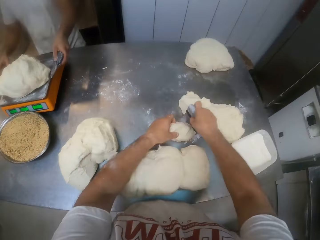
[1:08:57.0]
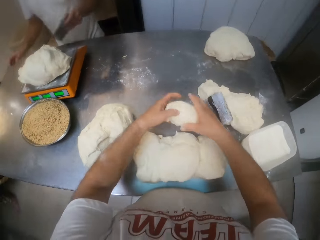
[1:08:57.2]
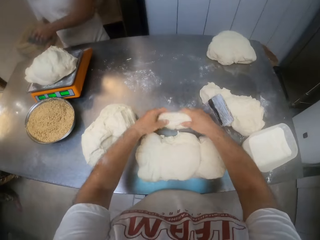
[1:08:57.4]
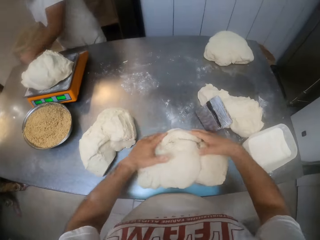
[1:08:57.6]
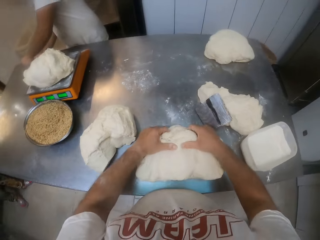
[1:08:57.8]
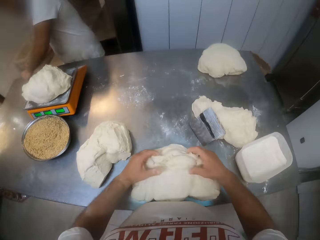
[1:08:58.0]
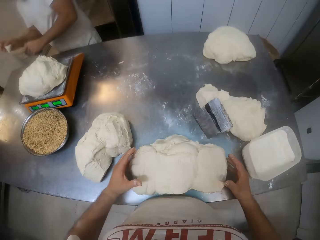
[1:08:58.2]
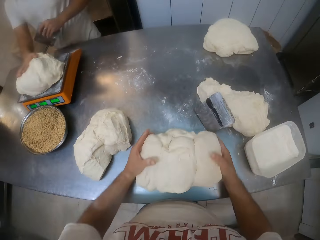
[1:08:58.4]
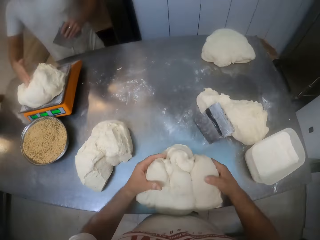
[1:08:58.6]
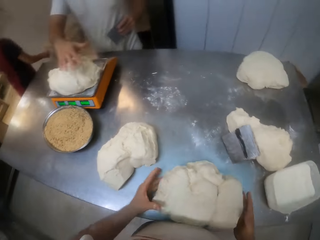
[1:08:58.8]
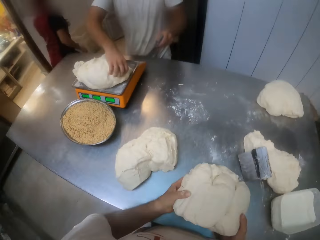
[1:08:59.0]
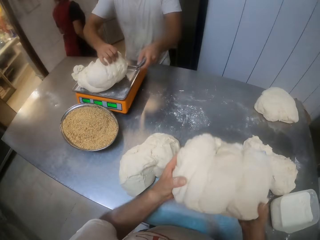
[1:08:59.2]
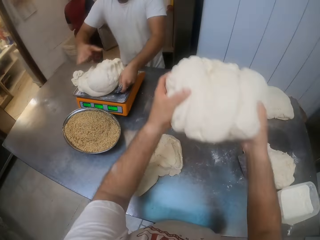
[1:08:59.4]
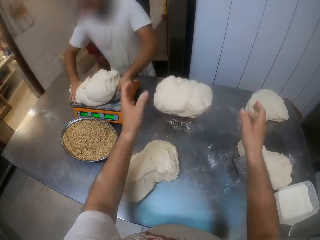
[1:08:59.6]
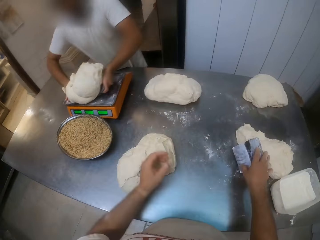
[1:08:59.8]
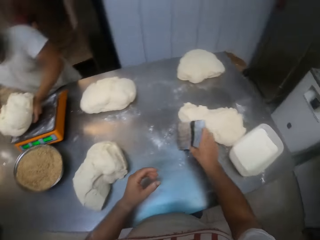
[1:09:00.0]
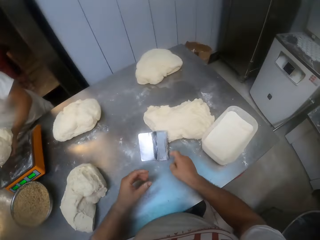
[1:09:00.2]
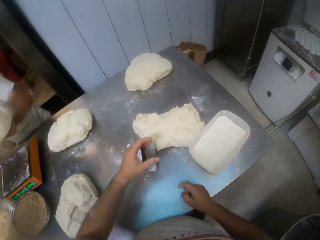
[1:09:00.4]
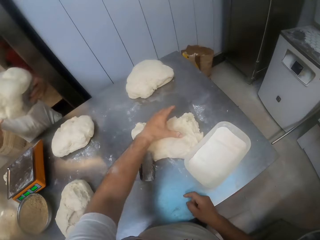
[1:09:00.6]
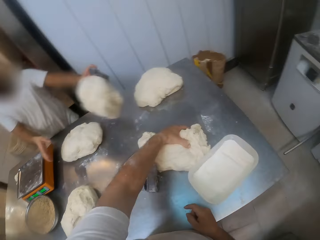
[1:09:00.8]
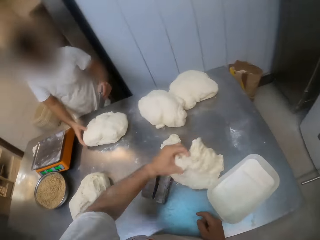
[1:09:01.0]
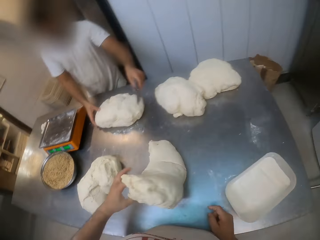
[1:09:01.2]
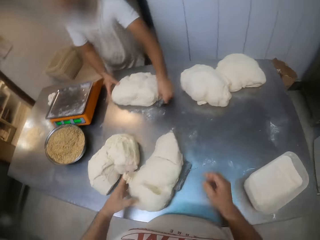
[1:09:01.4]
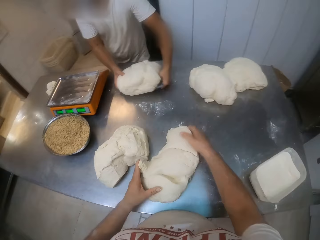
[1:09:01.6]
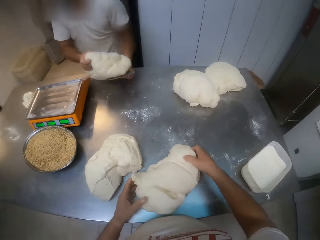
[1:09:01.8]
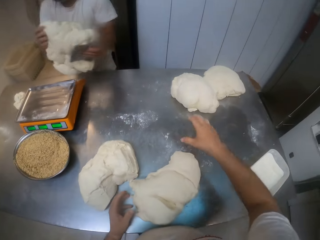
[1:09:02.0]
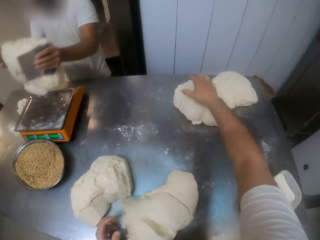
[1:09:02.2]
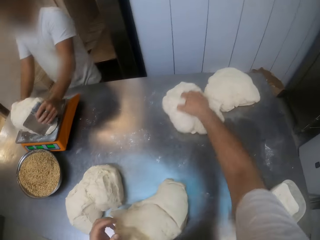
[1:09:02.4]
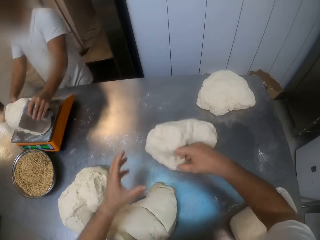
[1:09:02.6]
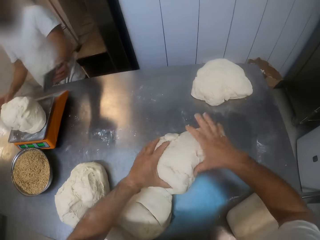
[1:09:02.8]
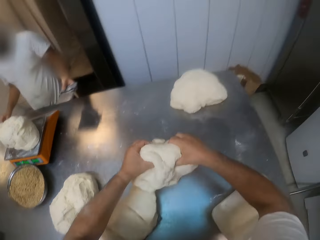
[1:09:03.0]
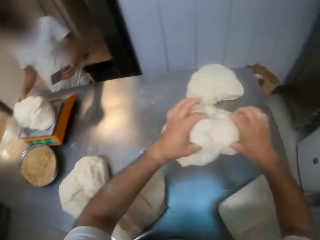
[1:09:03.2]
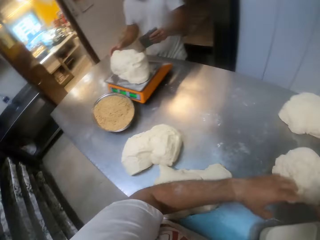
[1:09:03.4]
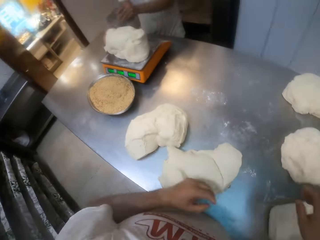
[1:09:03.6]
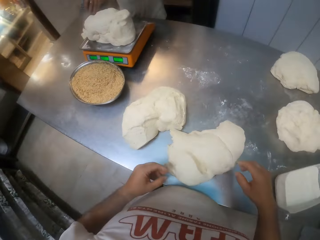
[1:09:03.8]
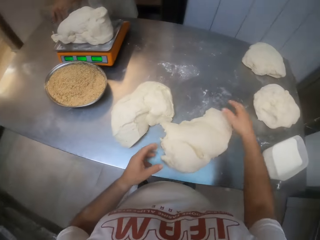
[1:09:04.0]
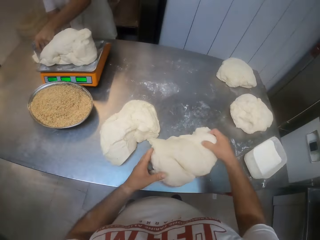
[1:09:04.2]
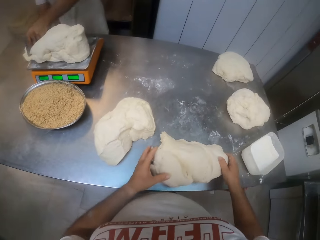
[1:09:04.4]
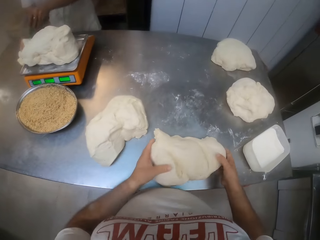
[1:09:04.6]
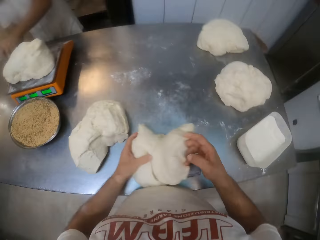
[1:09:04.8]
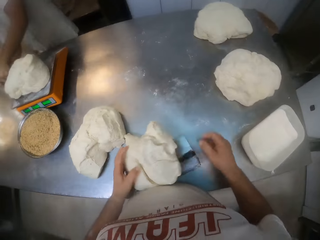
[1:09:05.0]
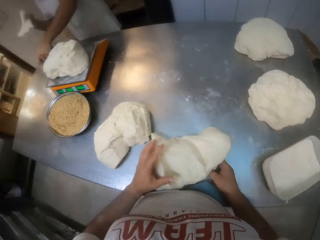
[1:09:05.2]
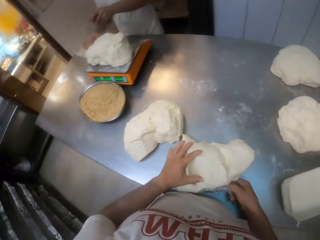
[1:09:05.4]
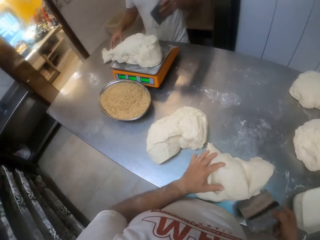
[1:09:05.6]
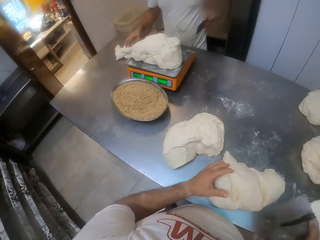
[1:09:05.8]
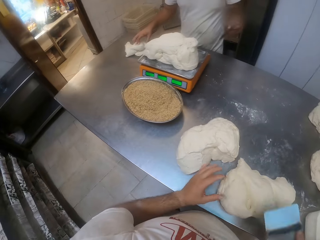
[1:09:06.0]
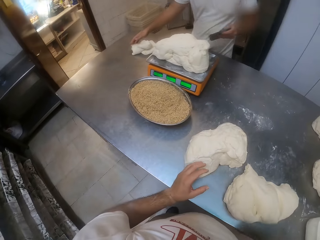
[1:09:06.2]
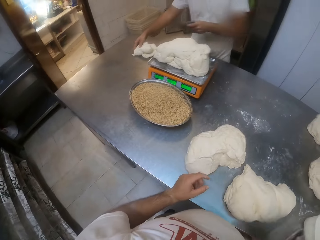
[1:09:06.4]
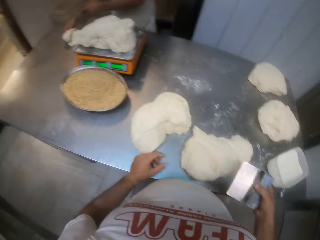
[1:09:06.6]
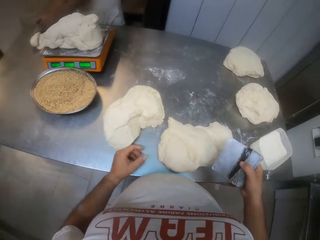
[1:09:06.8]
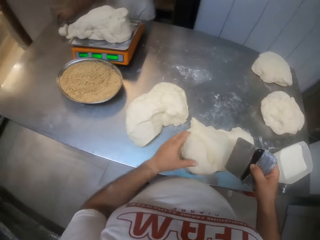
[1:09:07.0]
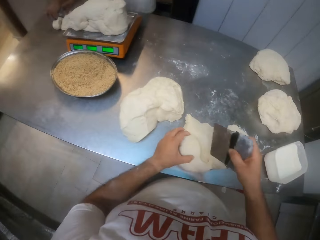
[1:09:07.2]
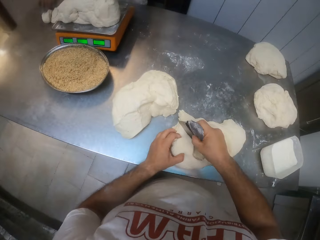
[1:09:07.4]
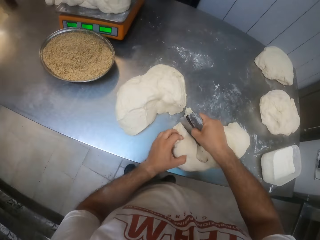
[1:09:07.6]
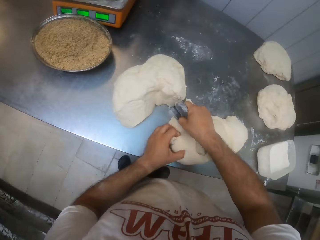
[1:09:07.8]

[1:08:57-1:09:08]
The camera wearer lifts the dough on the table with his left hand. He holds the dough with his hands. He adds the dough in his hands to the dough on the table. He presses the dough on the table with his hands. The man lifts a small dough on the table with his right hand. The camera wearer presses the dough on the table with his hands. The man adds the small dough to the dough on the scale with his right hand and presses the flour on the scale with his right hand. A woman walks past the man. The camera wearer lifts the dough on the table with his hands. The man lifts the dough on the scale with his right hand and puts the bench scraper in his left hand under the dough on the scale. The camera wearer throws the dough in his hands on the table. He moves the dough. The man lifts the dough on the scale with his hands. The camera wearer drops the bench scraper in his right hand on the table. The man throws the dough in his hands on the table. The camera wearer pulls the dough on the bench scraper on the table with his left hand. The man lifts the dough on the table with his hands. The camera wearer moves the dough on the table with his hands. He pulls the dough on the table with his right hand. The man drops the dough in his hands on the scale. The camera wearer lifts the dough on the table with his hands. He throws the dough in his hands on the table. The man cuts the dough on the scale with the bench scraper in his left hand. The camera wearer moves the dough on the bench scraper on the table with his hands. He lifts the dough on the table with his right hand. He takes out the bench scraper under the dough with his right hand. The man drops the dough in his right hand on the table and pulls the dough on the table with his right hand. The camera wearer cuts the dough on the table with the bench scraper in his right hand.

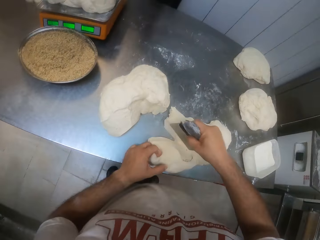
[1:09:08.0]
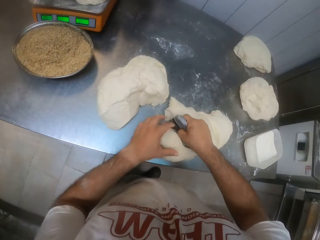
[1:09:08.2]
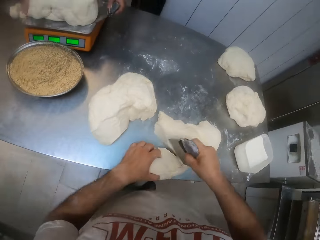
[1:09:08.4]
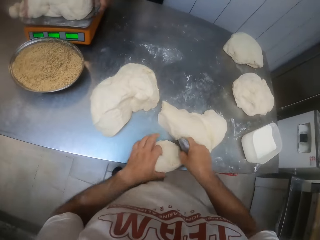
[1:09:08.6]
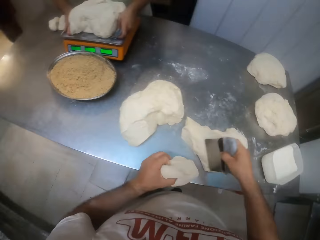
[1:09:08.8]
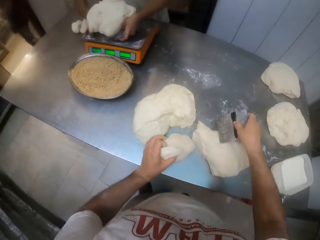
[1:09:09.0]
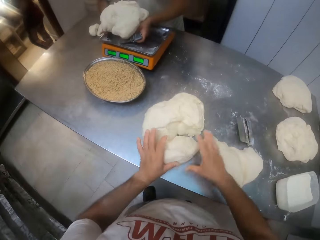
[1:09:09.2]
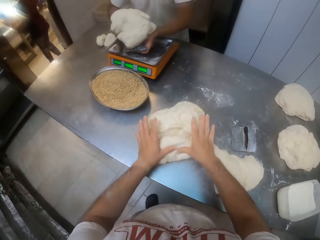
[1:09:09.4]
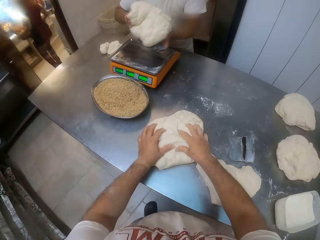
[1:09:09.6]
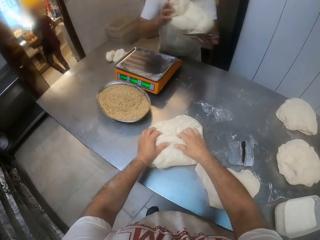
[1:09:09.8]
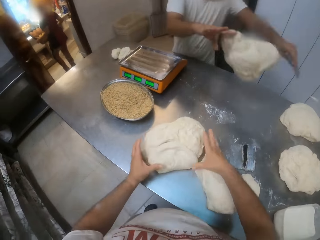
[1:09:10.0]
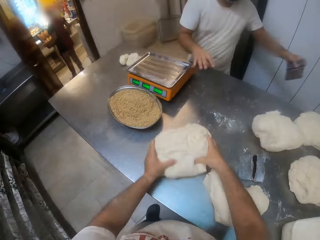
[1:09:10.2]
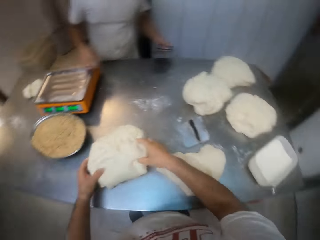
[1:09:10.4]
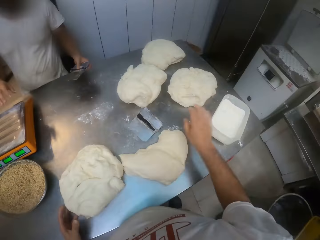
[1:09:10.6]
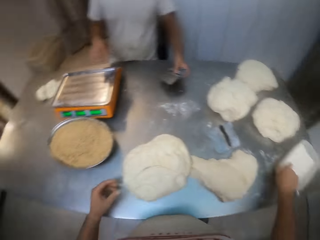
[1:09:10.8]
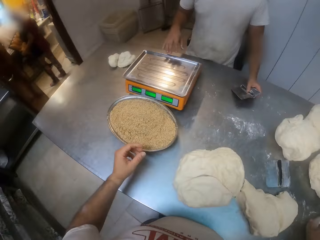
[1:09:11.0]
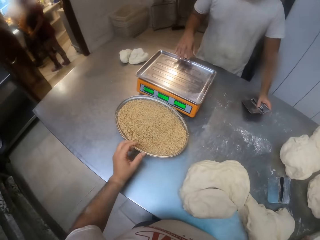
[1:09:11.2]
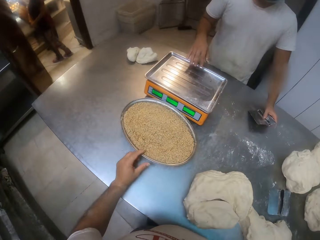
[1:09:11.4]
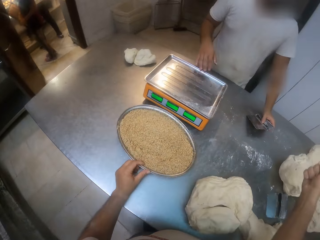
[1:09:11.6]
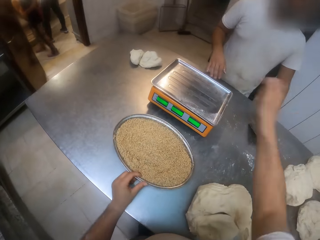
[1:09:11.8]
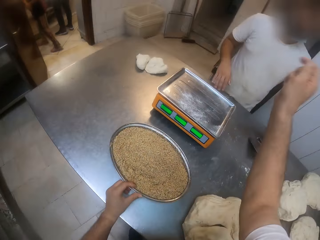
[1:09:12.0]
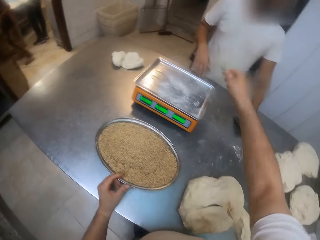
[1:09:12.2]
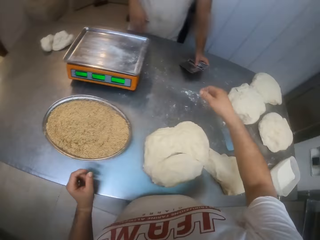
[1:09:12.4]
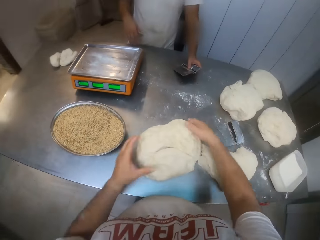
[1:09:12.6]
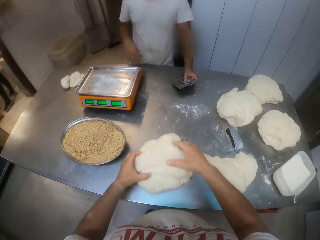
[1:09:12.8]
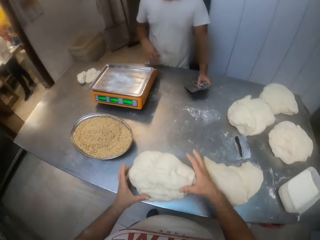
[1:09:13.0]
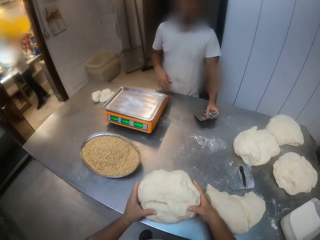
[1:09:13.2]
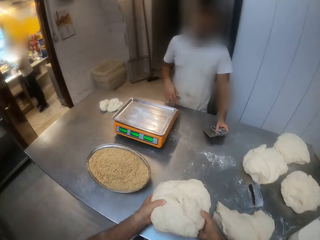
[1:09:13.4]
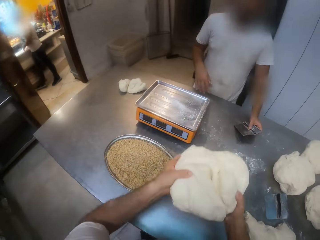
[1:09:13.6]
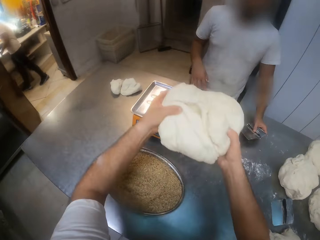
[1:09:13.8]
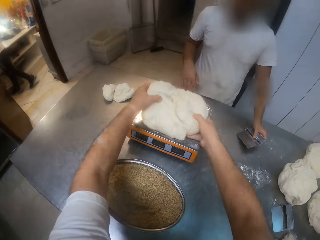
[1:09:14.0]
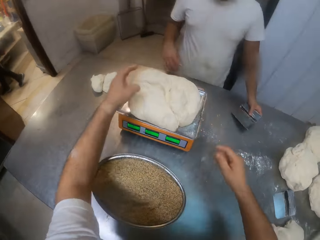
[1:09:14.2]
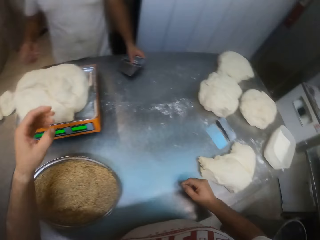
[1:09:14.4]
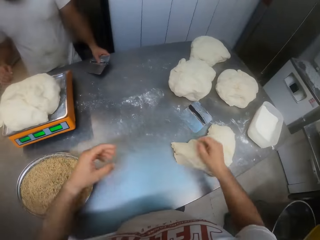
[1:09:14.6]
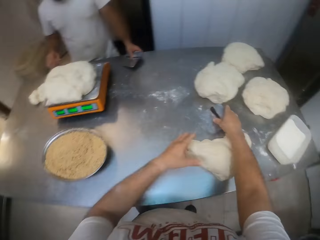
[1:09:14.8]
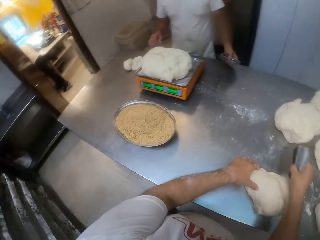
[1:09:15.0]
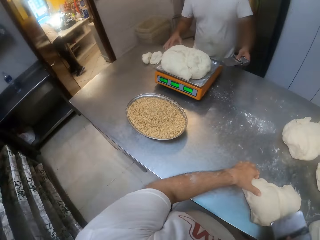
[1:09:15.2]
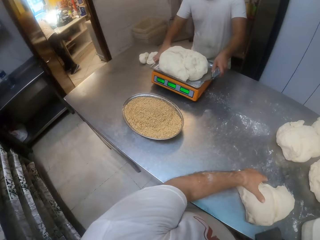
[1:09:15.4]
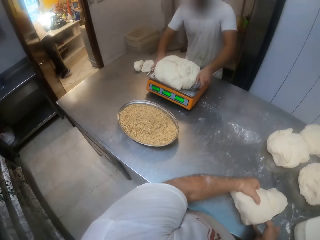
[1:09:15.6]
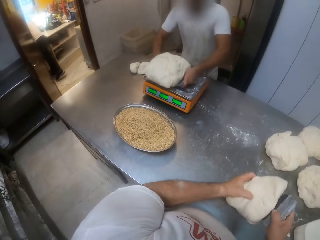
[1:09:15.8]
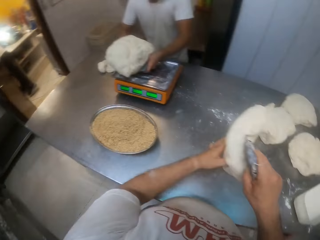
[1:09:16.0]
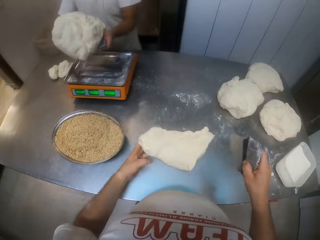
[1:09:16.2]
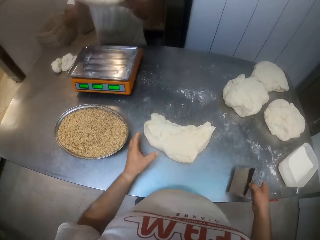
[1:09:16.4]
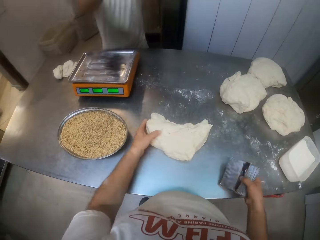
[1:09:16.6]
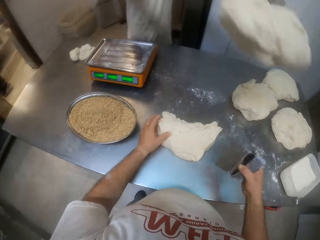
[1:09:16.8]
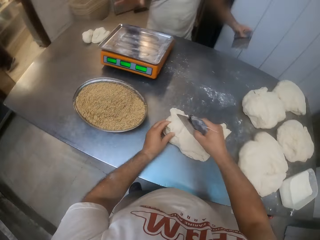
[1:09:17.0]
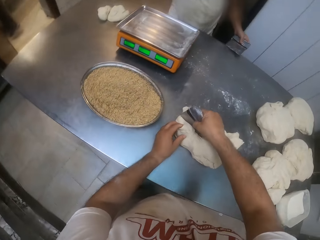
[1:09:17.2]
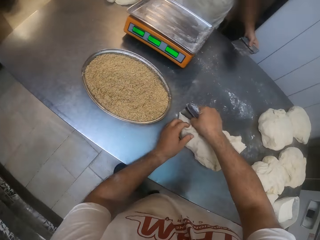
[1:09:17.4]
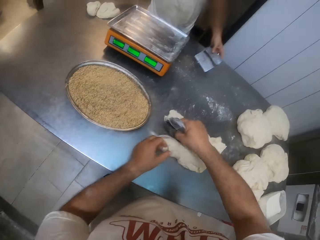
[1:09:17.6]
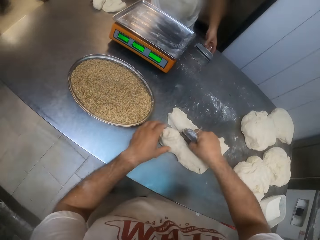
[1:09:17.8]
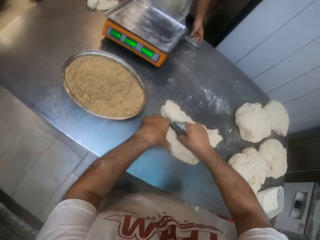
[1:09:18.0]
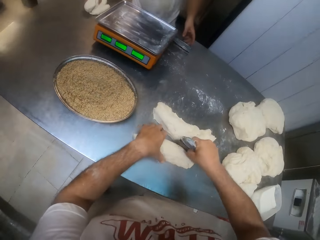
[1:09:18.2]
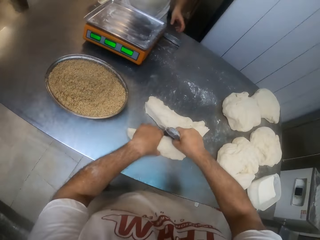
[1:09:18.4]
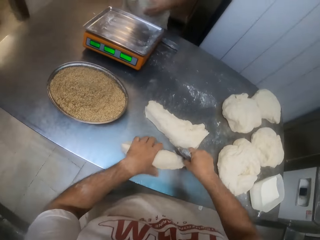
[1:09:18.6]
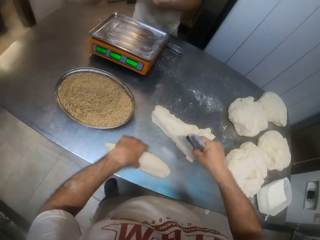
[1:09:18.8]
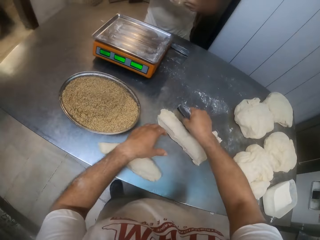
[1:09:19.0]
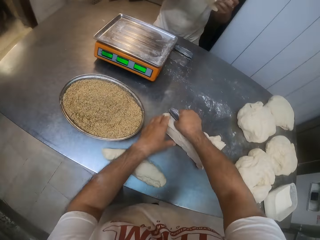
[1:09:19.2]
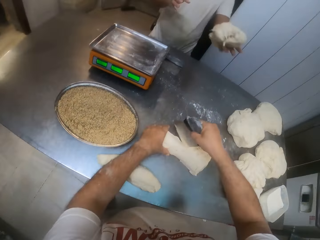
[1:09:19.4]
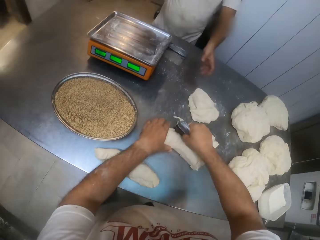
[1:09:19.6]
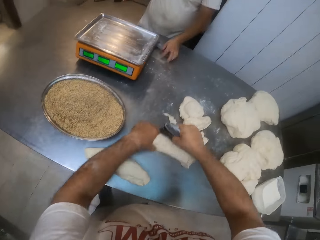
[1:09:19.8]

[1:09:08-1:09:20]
The man puts the bench scraper in his left hand under the dough on the scale. The camera wearer lifts the dough on the table with his left hand. The man lifts the dough on the scale with his hands. The camera wearer drops the dough in his left hand on the table. He drops the bench scraper in his right hand on the table. The woman walks out of the bakery. The camera wearer pushes the doughs on the table together. The man throws the dough in his hands on the table. The camera wearer dips his right hand into the bowl of flour on the table. The man rests the bench scraper in his left hand on the table and rests his right hand on the scale. The camera wearer moves a tray on the table with his left hand. He throws the flour in his right hand on the scale. He spreads the flour on the rolling surface. He pulls the dough on the table with his hands. He lifts the dough on the table with his hands. He drops the dough in his hands on the scale. He lifts the bench scraper on the table with his right hand. He cuts the dough. He flips the dough on the table with his left hand and the bench scraper in his right hand. The man lifts the dough on the scale with his hands and throws the dough in his hands on the table. The camera wearer cuts the dough on the table with the bench scraper in his right hand. The man drops the bench scraper in his left hand on the table and lifts the dough on the table with his right hand. The camera wearer moves the dough on the table with his left hand. He cuts the dough on the table with the bench scraper in his right hand. The man throws the dough in his left hand on the table.
